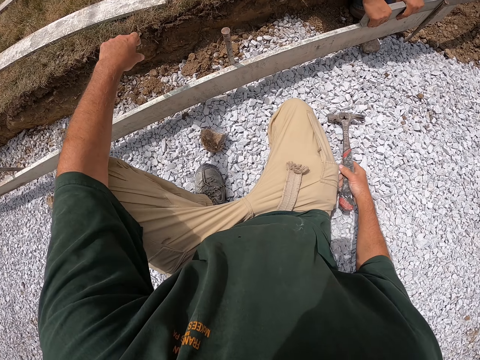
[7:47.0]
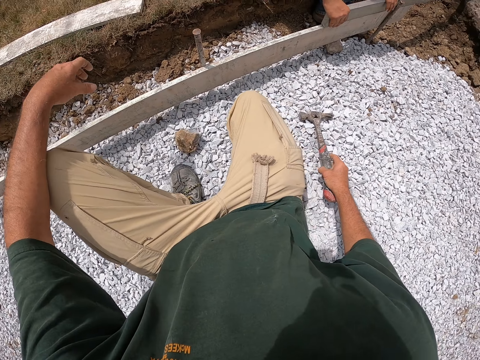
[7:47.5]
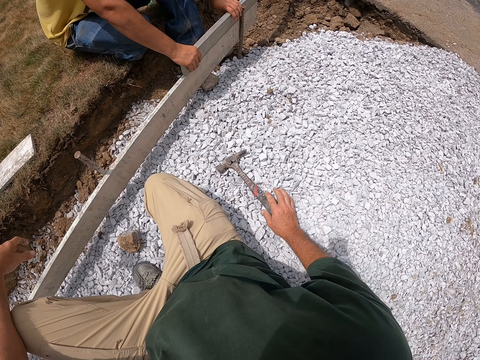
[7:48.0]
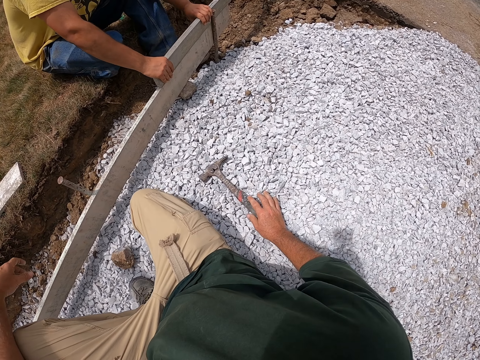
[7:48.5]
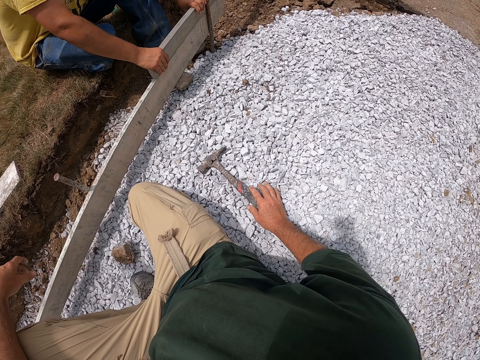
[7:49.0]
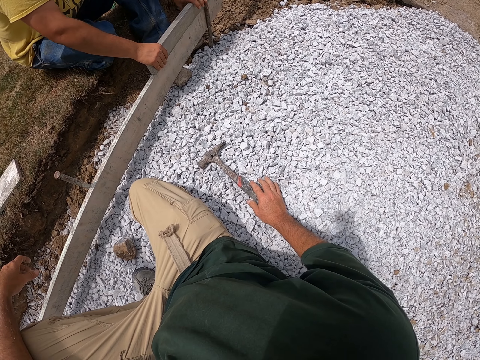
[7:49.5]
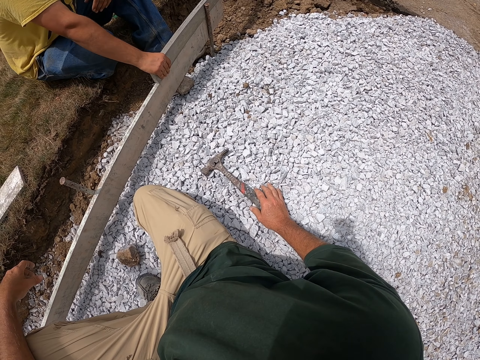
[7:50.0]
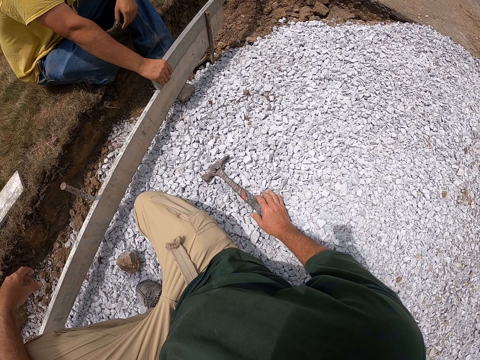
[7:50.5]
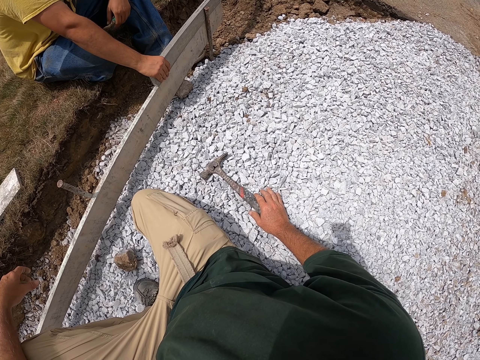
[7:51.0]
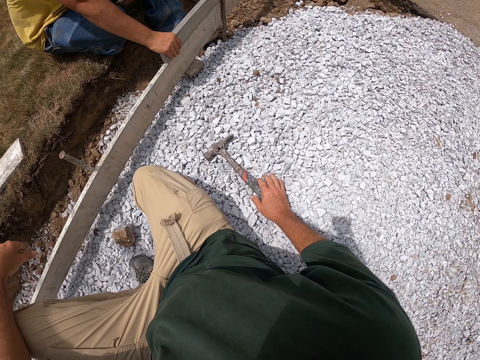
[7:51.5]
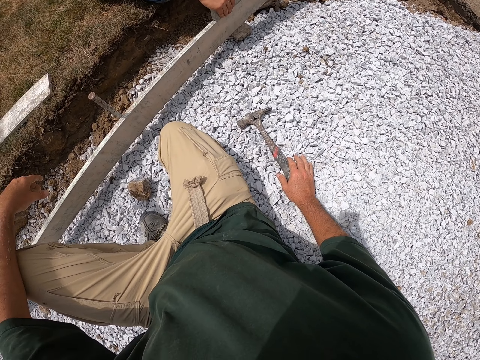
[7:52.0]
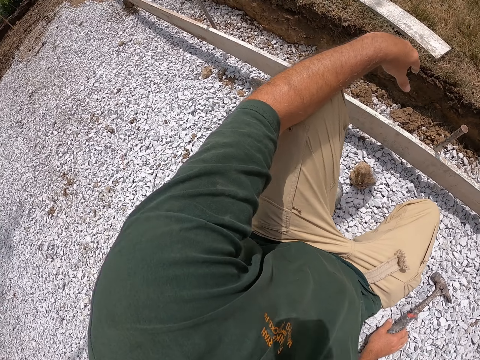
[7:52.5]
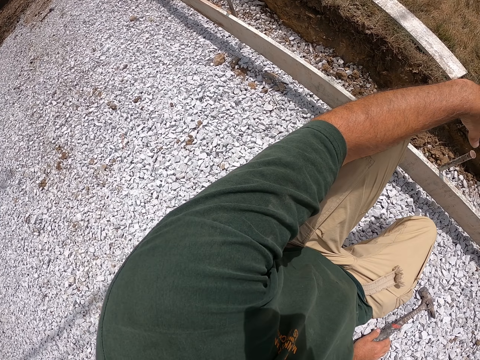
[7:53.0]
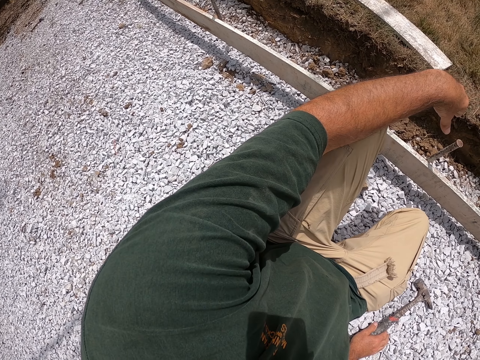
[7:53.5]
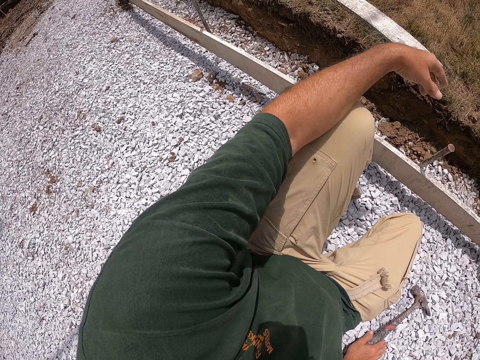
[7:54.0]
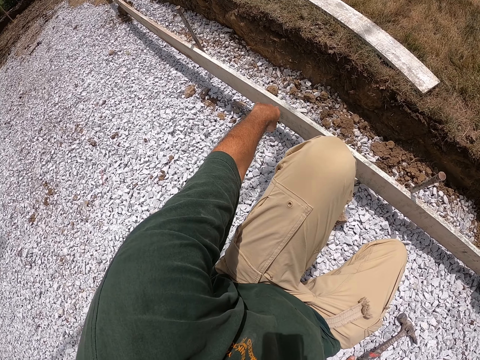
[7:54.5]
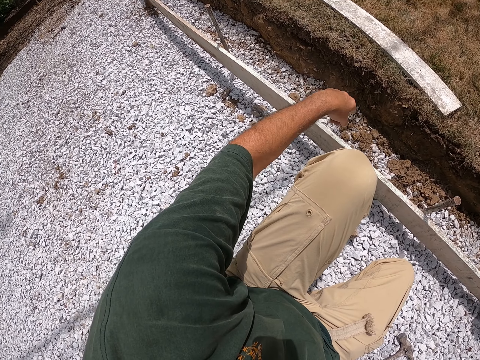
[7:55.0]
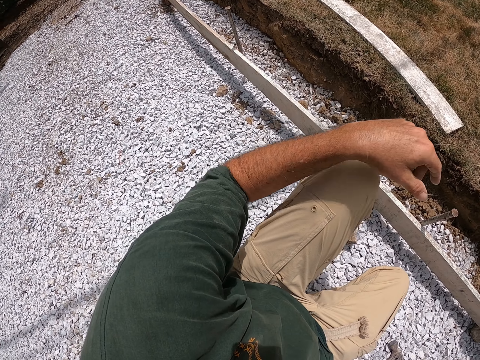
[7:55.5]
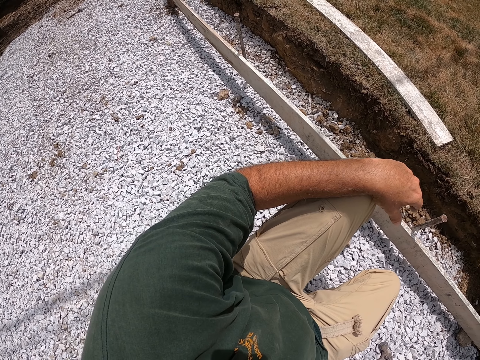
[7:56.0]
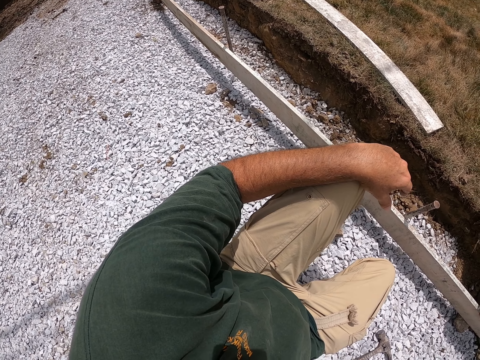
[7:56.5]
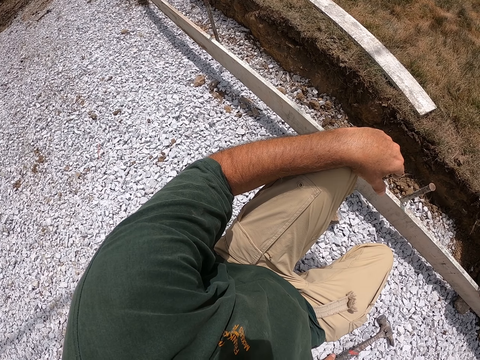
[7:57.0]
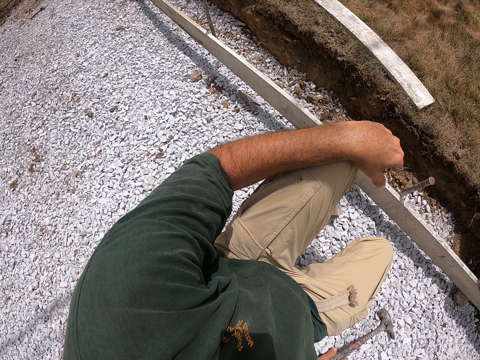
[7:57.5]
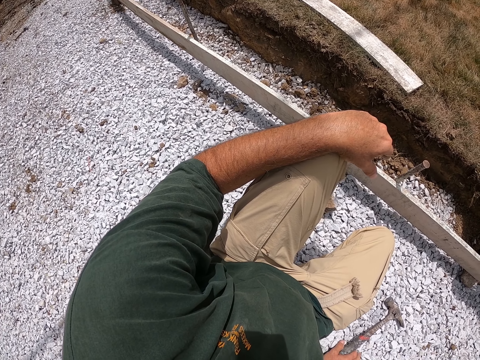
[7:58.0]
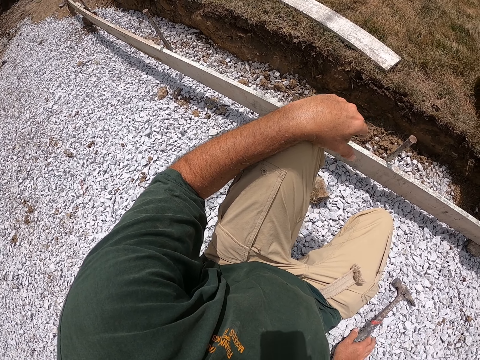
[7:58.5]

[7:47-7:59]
The camera wearer puts the hammer on the ground. A man holds the wood. The camera wearer converses with the man. He turns his head. He looks around the compound. He points on the measurement. He converses with the man.

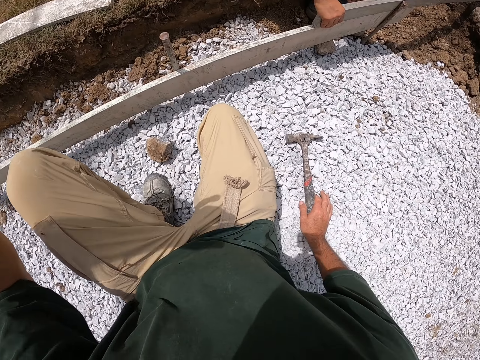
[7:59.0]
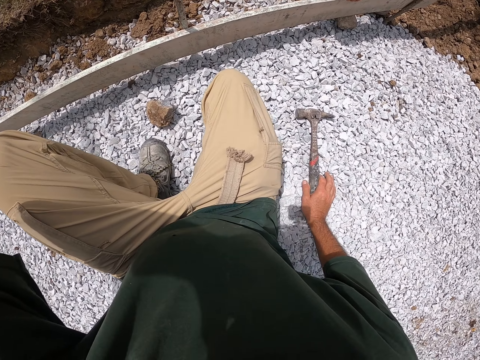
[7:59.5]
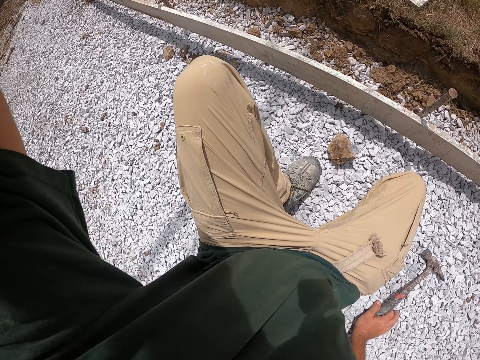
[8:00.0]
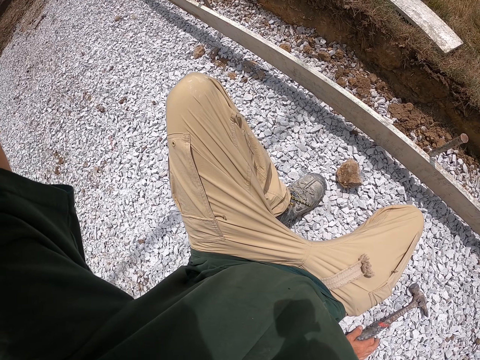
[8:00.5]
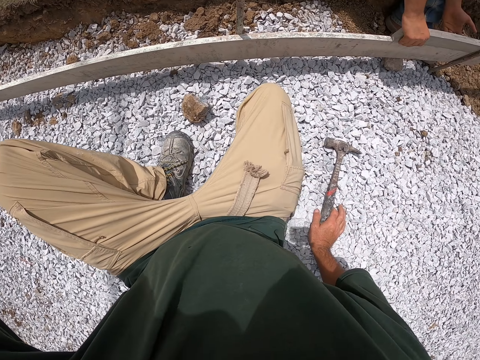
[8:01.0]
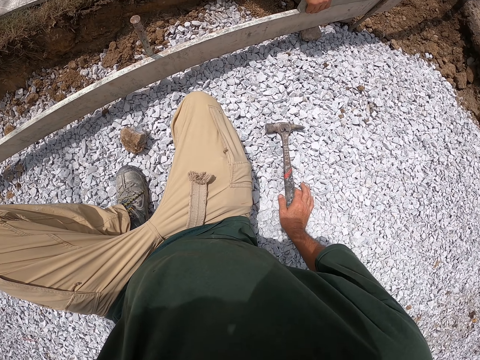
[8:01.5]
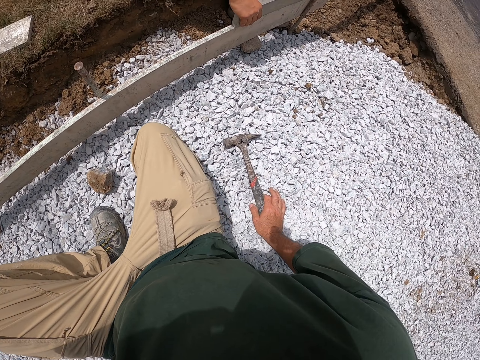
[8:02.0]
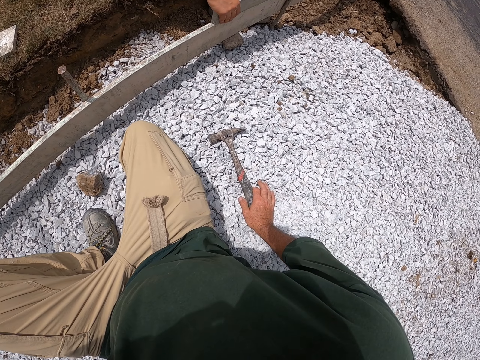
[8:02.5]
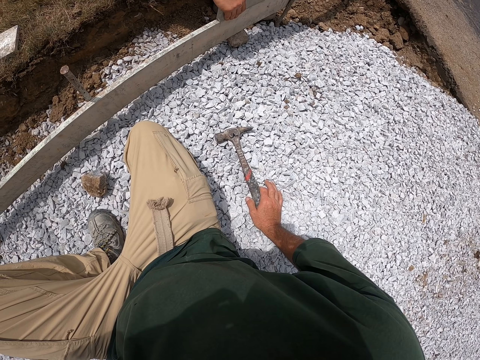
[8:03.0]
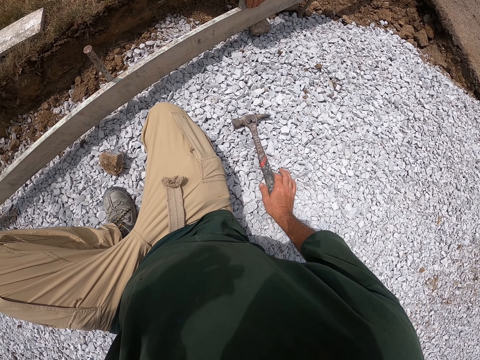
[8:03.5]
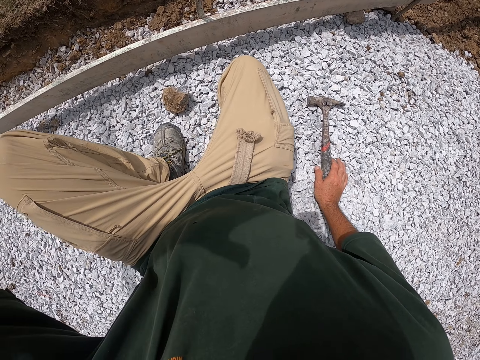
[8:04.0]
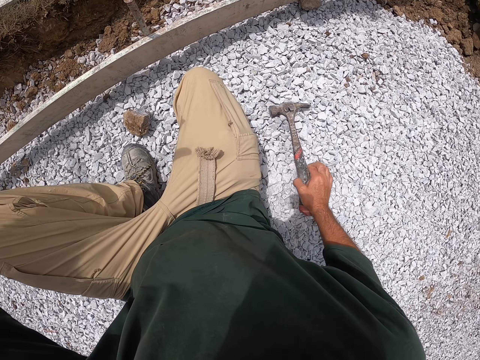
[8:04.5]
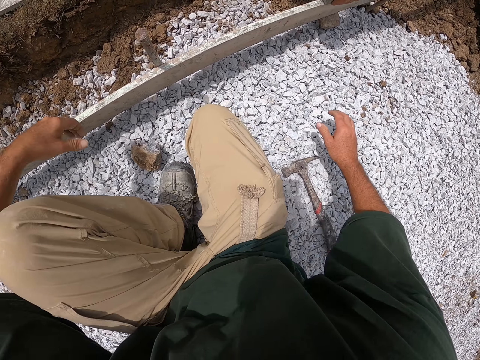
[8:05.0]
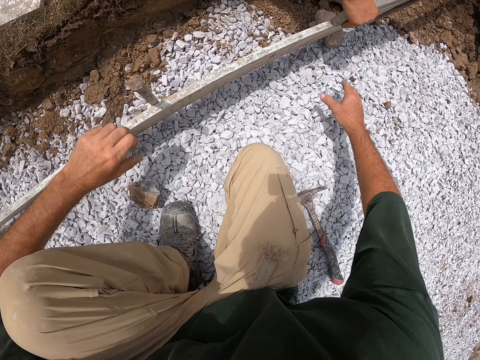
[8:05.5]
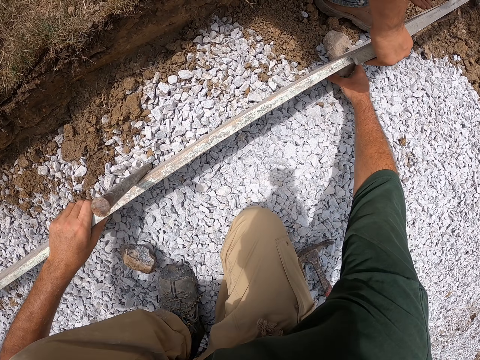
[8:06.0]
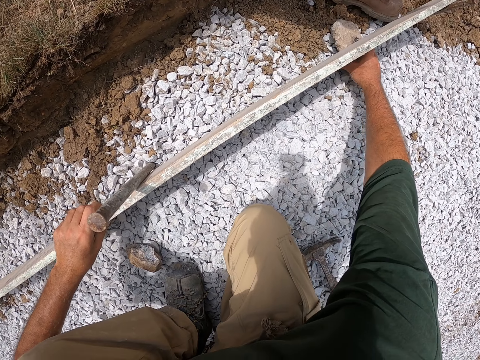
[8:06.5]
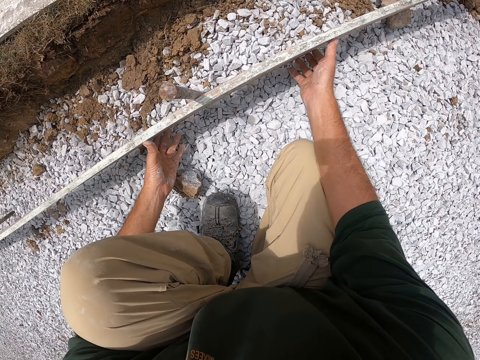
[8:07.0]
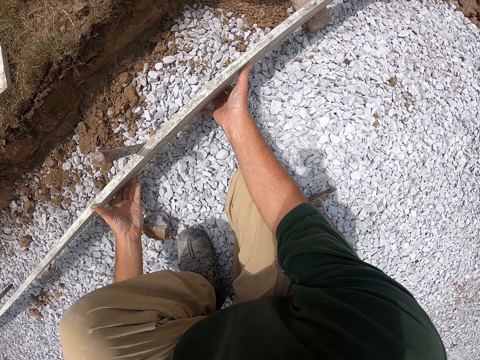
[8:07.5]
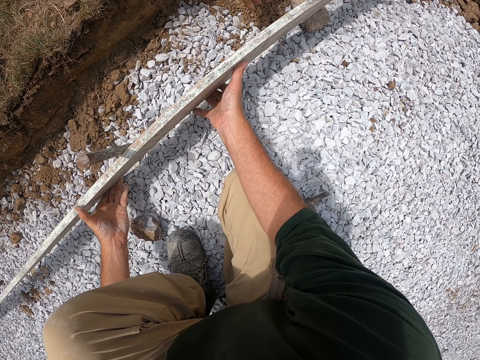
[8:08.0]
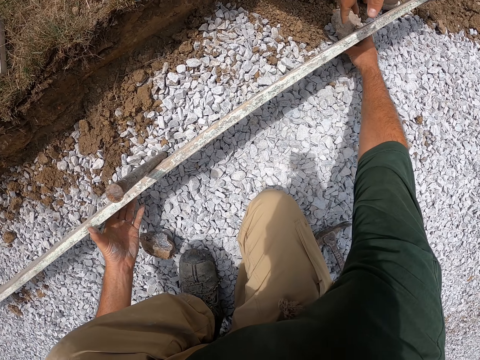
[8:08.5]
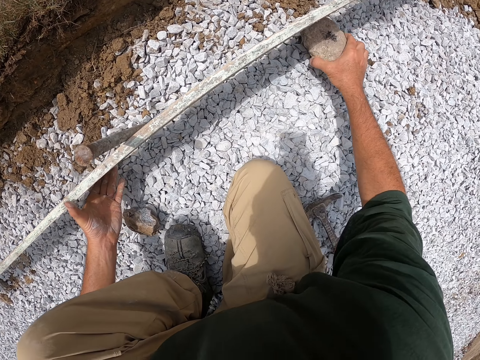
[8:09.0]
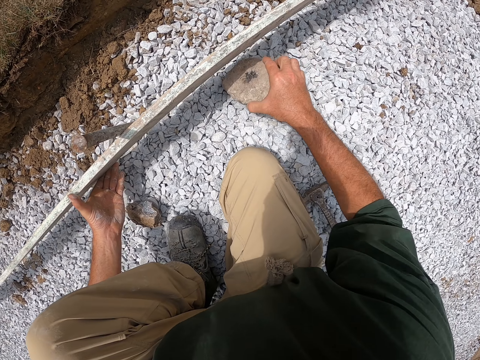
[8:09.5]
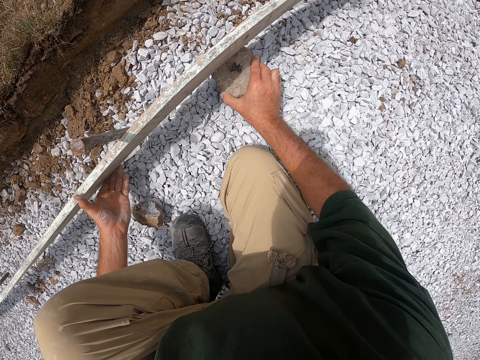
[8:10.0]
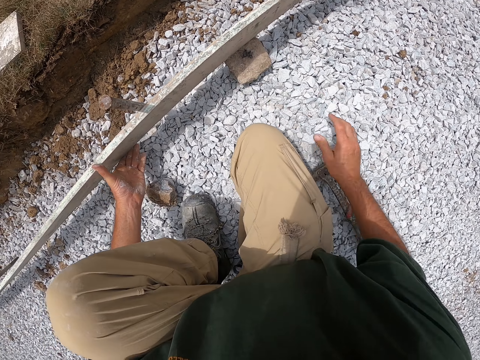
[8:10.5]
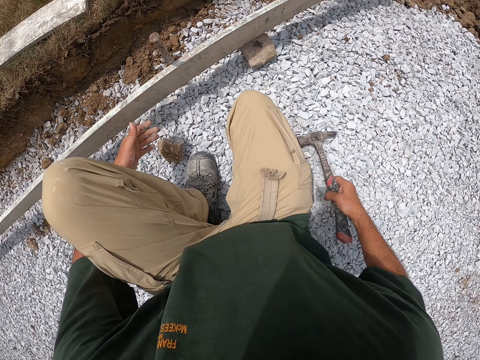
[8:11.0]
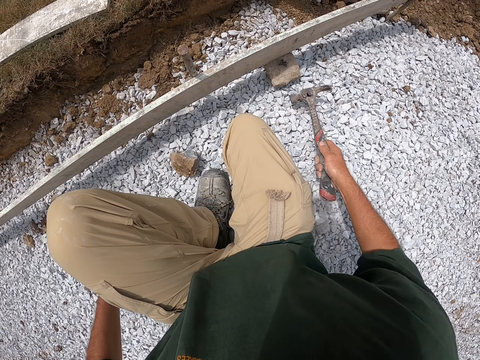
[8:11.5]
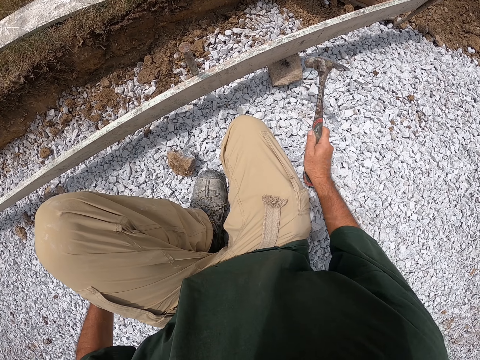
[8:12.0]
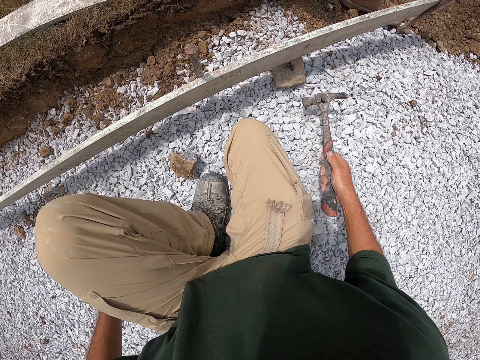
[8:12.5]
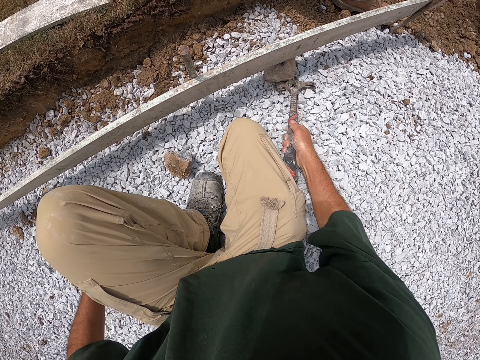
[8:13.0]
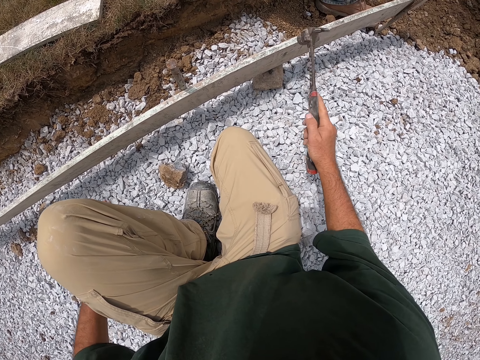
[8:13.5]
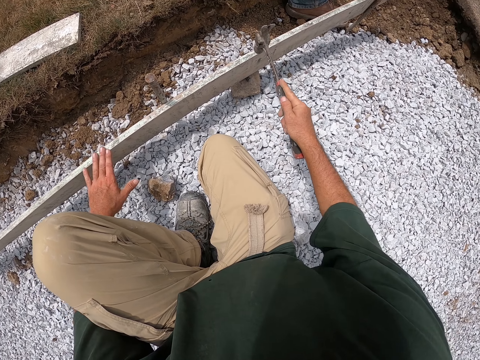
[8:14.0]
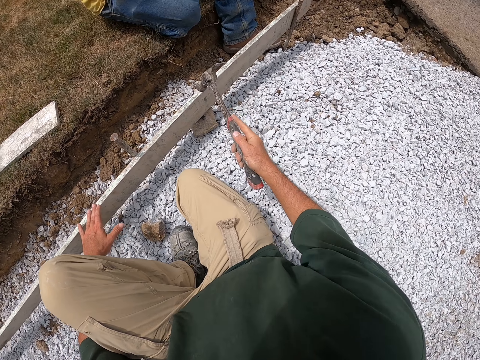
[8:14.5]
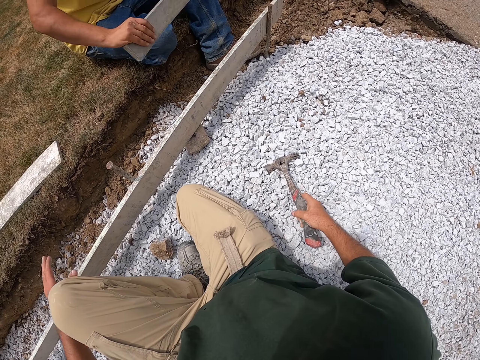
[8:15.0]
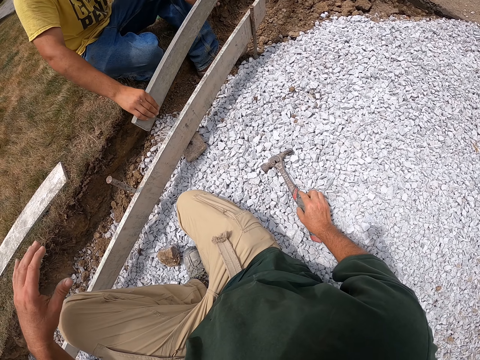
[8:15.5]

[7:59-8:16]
The camera wearer moves his hand. He touches something. A man holds the wood. The camera wearer touches something. He adjusts the wood. He lifts the wood. He adjusts the stone beneath the wood. He picks the hammer from the ground. He adjusts the stone with the hammer. He knocks the stone. He hits the wood with the hammer. The man puts the wood on the wood and holds the wood.
